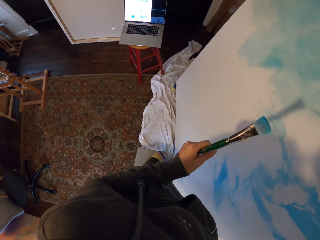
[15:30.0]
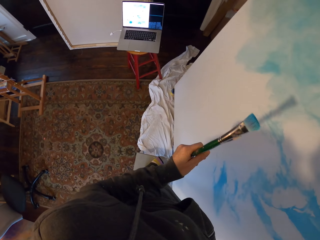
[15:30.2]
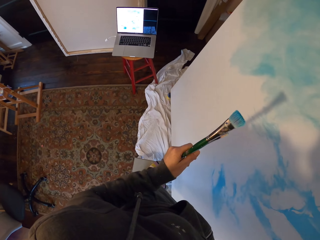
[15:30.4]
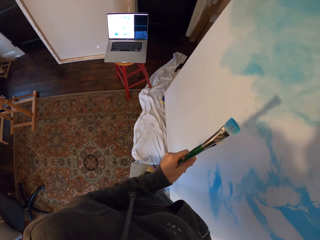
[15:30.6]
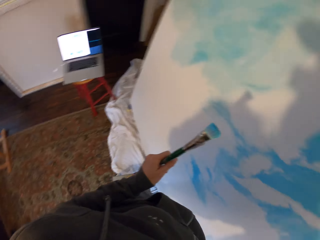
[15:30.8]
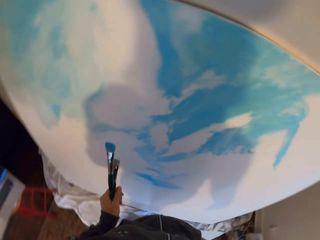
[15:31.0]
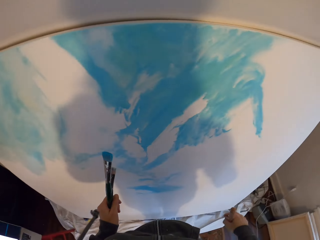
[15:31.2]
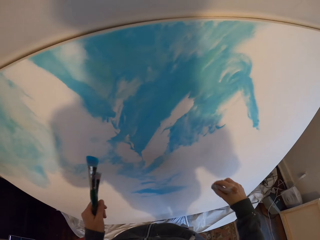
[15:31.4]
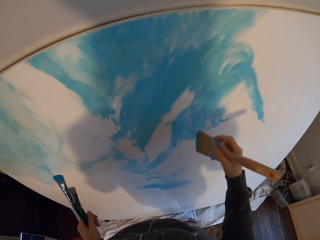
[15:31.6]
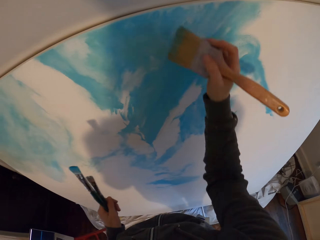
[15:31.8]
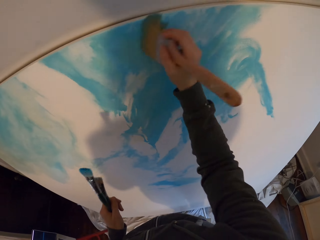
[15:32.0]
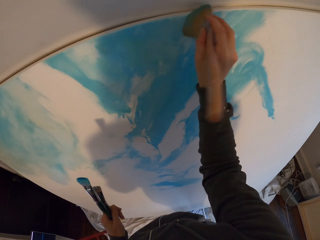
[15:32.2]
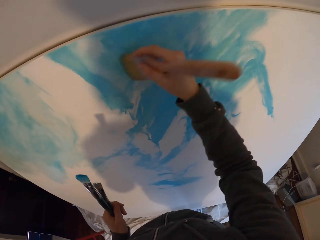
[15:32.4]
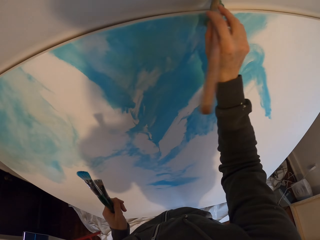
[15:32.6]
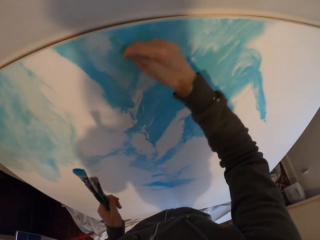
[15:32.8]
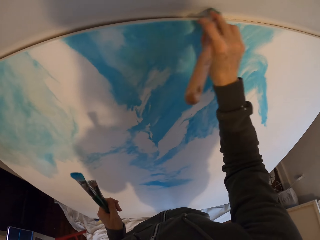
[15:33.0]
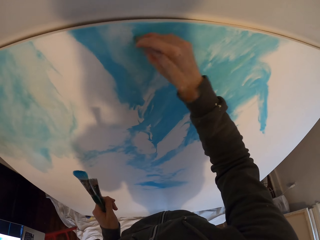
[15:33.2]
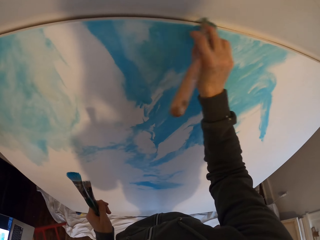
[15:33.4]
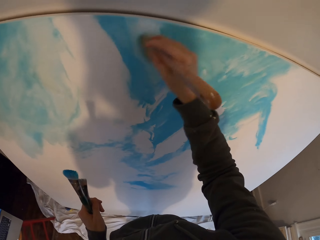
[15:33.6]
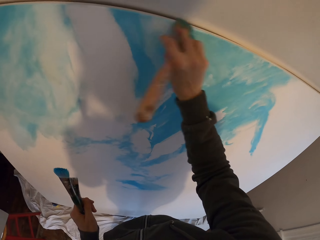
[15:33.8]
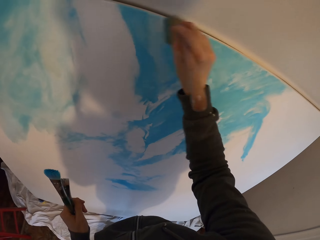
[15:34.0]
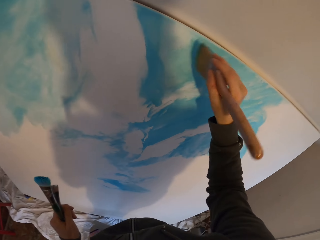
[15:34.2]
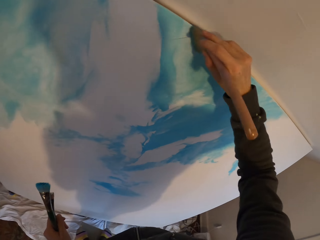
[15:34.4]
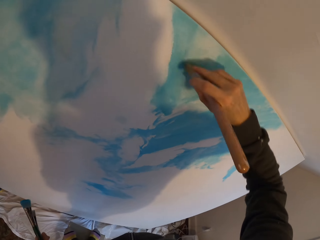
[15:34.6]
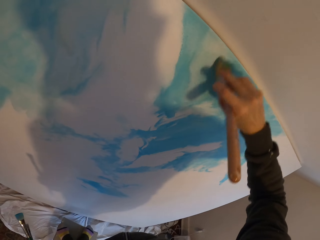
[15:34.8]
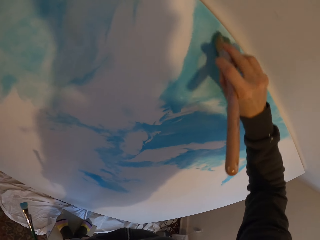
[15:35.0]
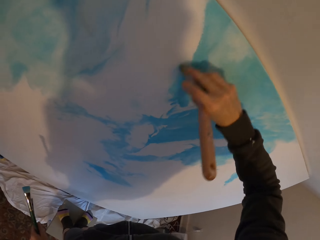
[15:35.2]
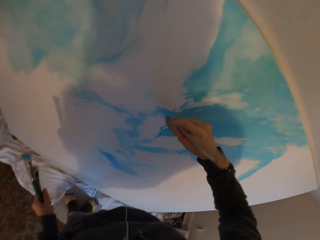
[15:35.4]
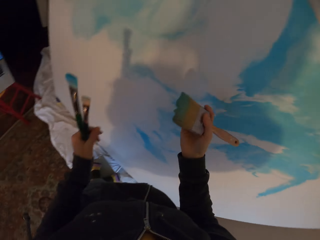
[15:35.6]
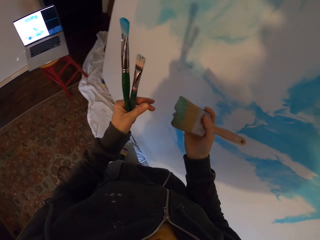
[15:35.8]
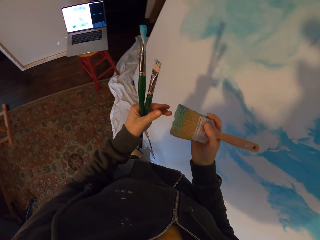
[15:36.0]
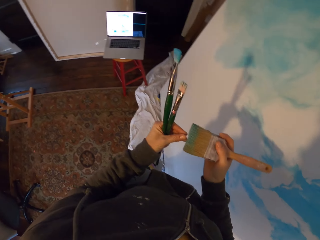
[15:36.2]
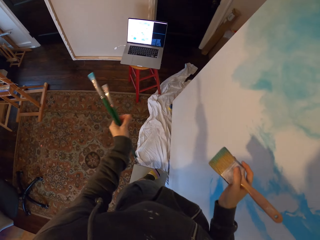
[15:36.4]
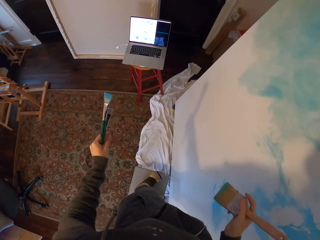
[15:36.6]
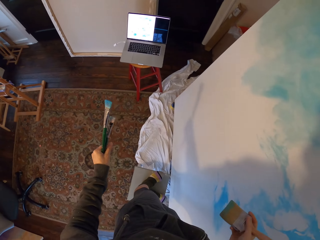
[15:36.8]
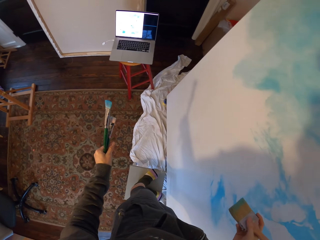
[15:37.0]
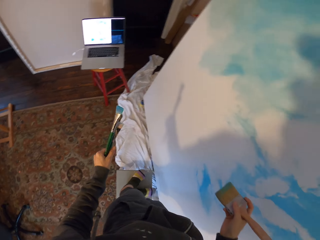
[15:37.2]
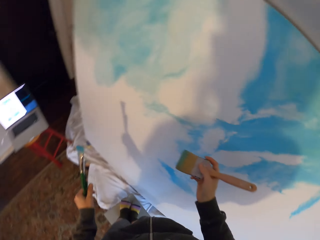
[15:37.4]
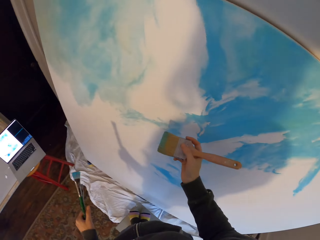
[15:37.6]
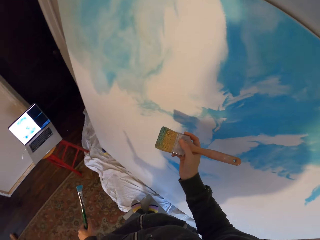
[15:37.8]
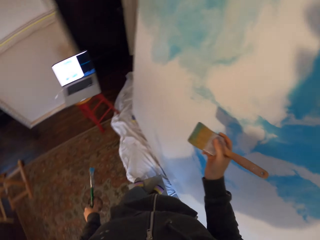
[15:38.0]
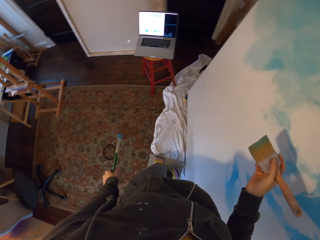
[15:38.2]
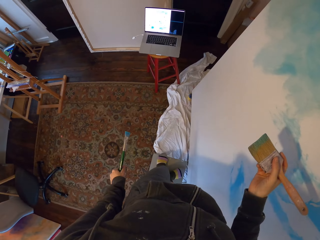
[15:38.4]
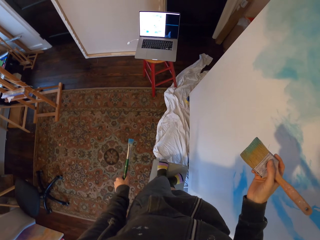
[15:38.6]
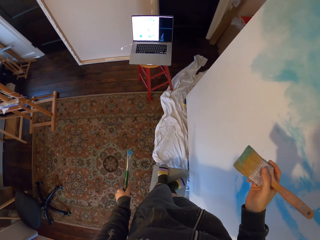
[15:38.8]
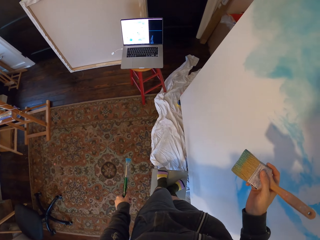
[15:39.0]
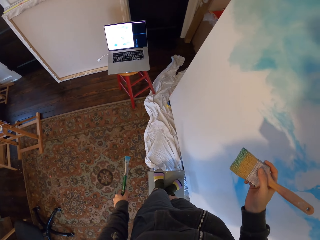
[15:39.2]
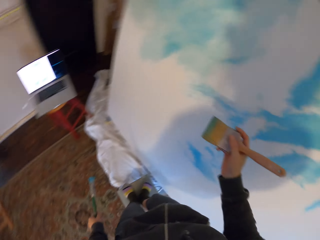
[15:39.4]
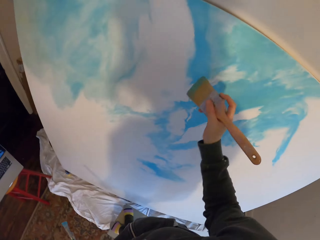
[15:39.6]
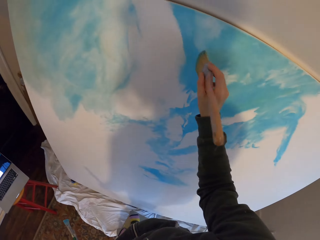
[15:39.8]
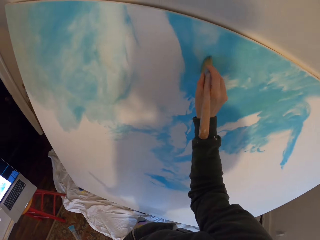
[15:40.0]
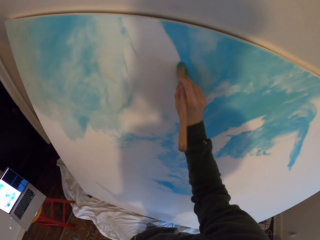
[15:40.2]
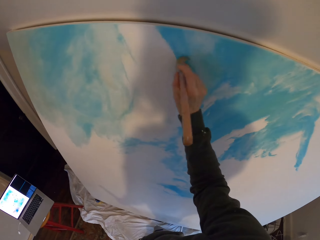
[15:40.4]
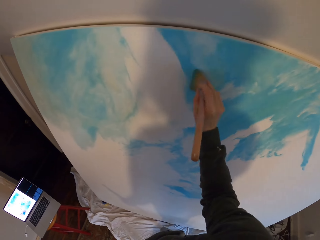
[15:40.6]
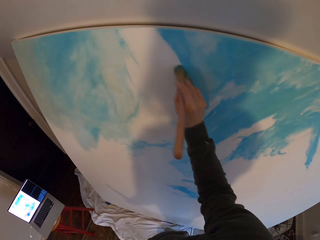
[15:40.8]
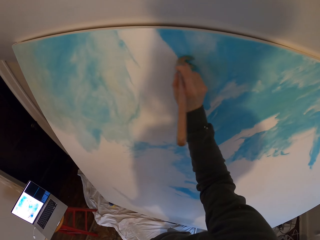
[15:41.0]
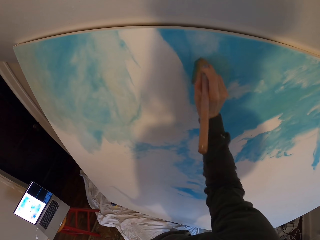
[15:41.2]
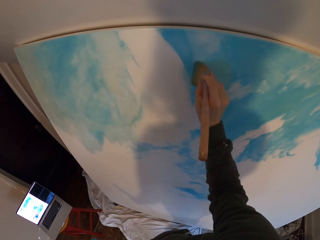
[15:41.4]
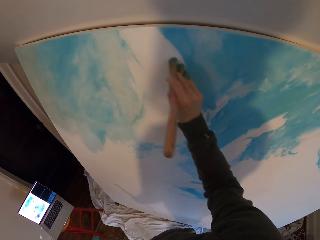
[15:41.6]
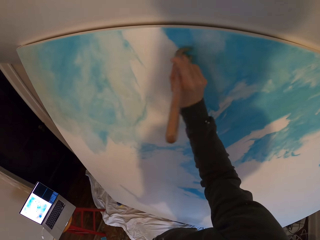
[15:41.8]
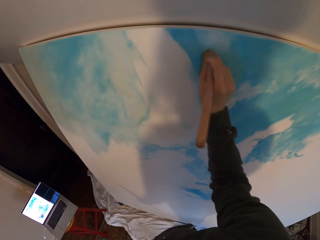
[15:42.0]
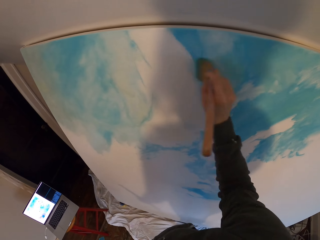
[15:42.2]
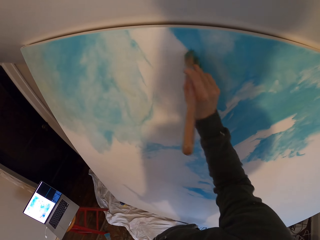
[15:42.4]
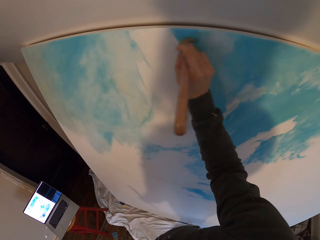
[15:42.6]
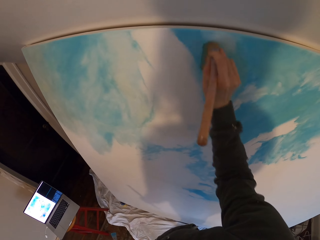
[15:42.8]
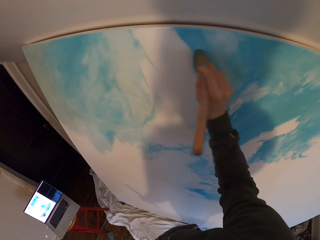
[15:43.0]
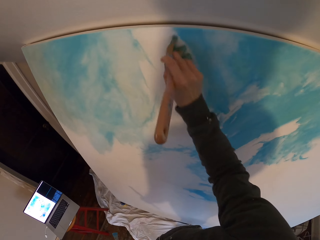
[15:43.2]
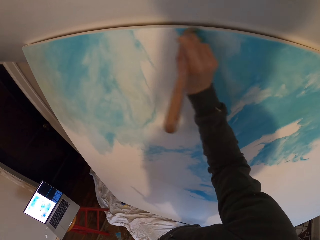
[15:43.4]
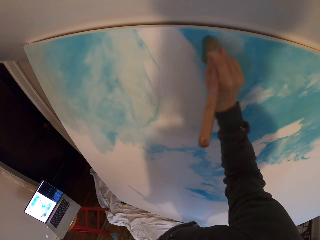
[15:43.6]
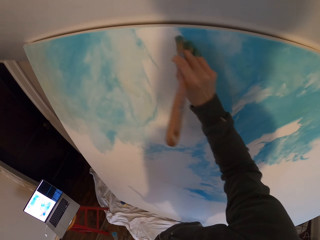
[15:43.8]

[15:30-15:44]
The camera wearer looks at the laptop. They paint the board. They look at the laptop. They remove the dirt on the brush. They paint the board.

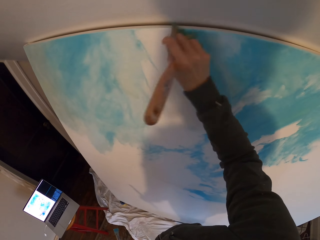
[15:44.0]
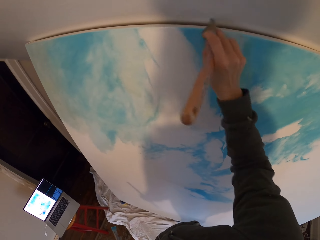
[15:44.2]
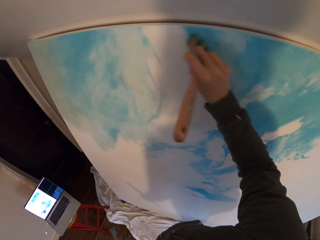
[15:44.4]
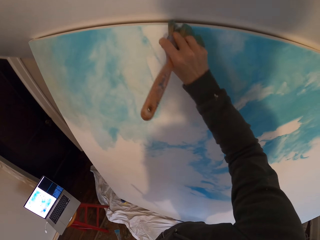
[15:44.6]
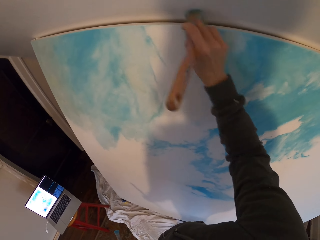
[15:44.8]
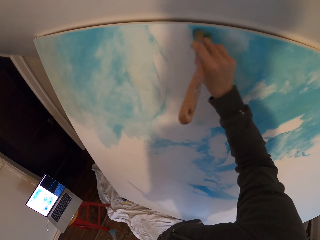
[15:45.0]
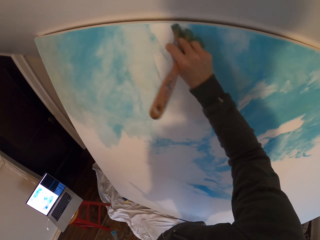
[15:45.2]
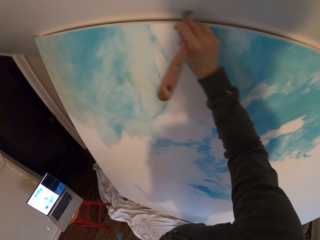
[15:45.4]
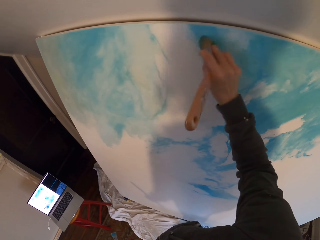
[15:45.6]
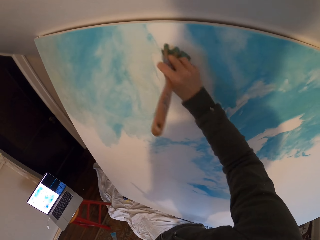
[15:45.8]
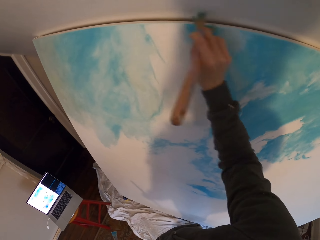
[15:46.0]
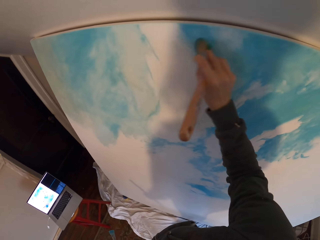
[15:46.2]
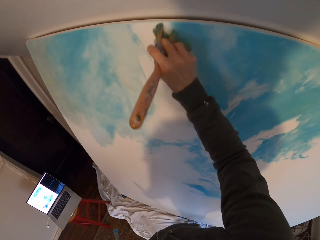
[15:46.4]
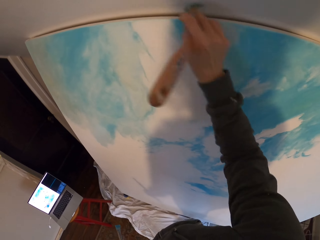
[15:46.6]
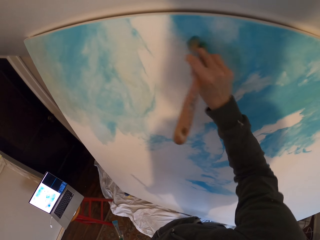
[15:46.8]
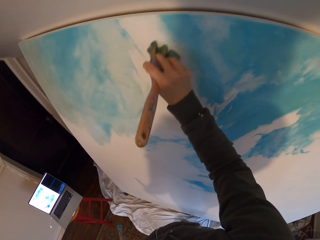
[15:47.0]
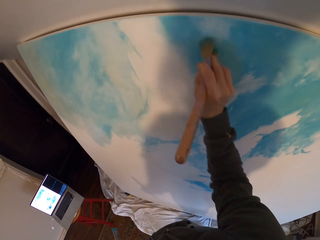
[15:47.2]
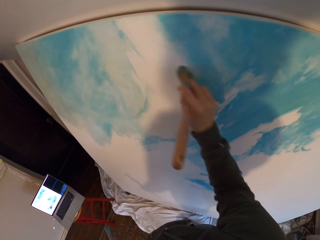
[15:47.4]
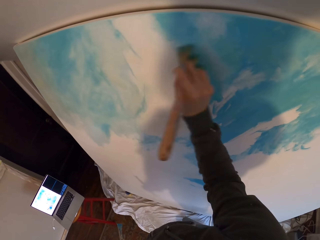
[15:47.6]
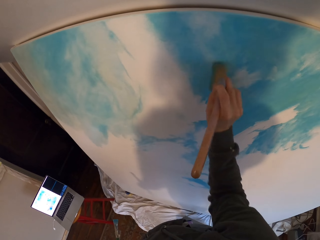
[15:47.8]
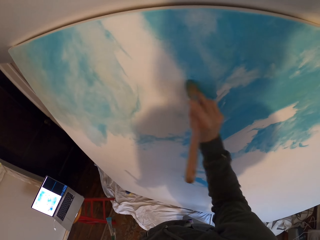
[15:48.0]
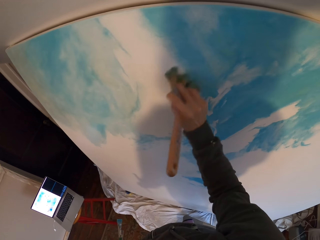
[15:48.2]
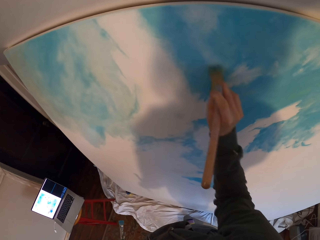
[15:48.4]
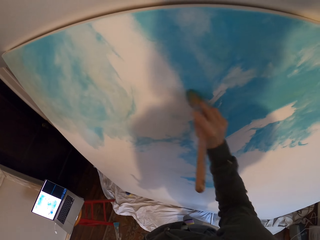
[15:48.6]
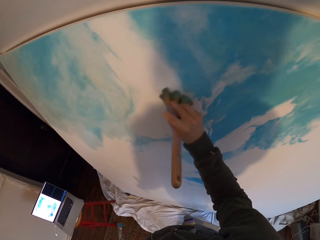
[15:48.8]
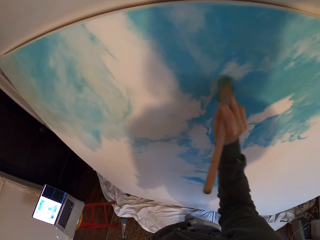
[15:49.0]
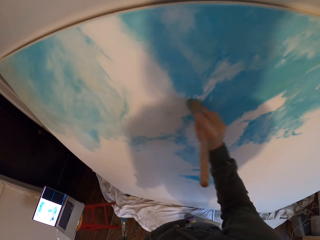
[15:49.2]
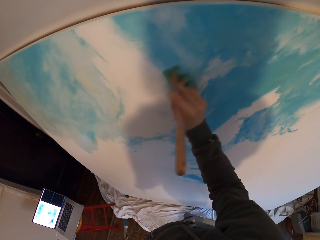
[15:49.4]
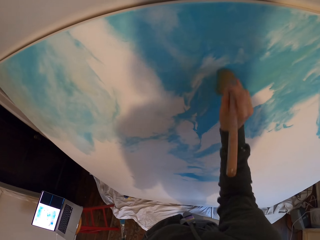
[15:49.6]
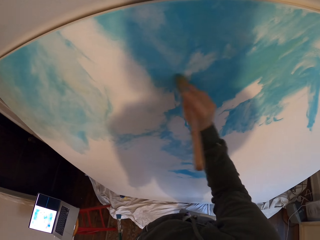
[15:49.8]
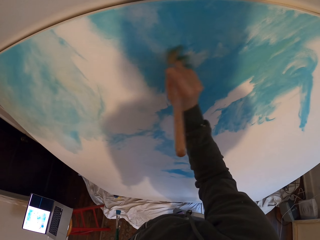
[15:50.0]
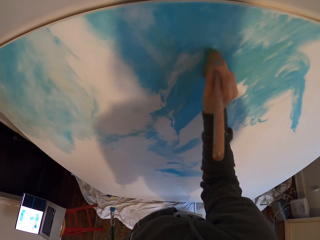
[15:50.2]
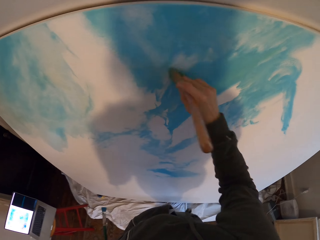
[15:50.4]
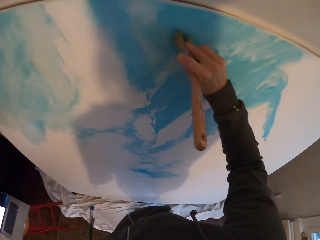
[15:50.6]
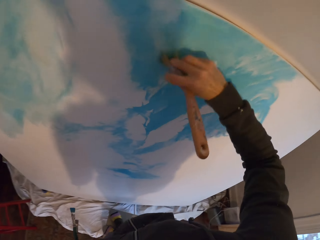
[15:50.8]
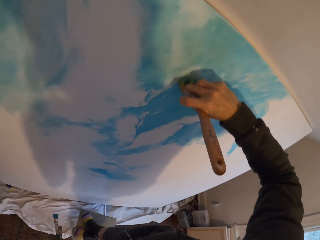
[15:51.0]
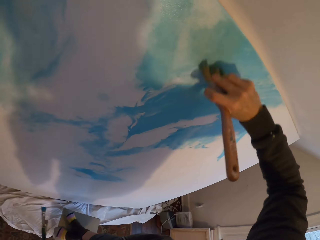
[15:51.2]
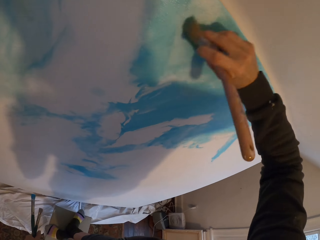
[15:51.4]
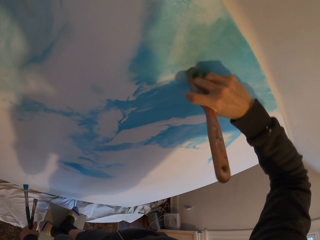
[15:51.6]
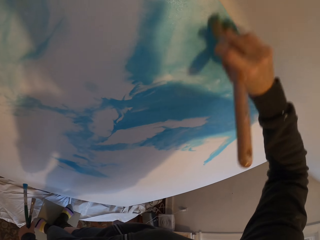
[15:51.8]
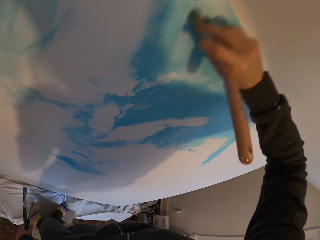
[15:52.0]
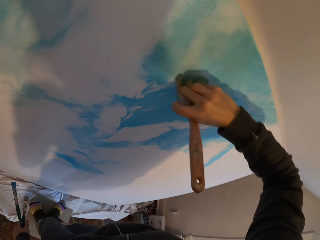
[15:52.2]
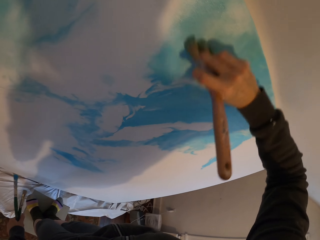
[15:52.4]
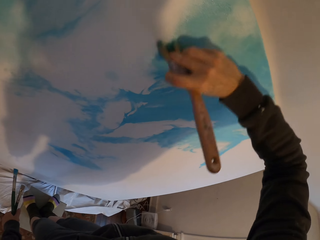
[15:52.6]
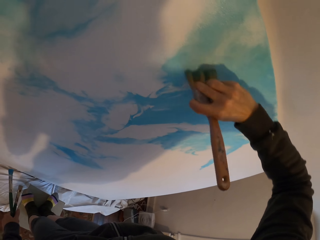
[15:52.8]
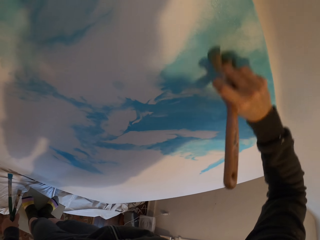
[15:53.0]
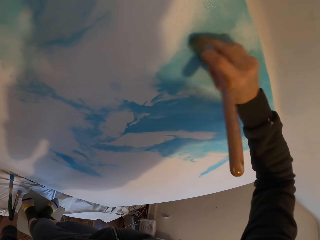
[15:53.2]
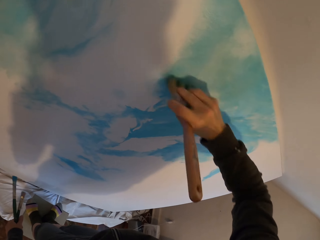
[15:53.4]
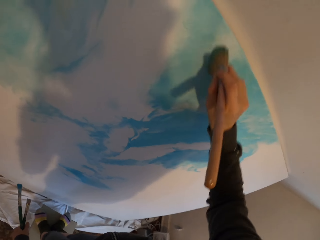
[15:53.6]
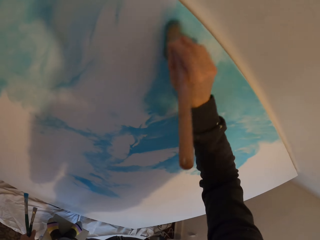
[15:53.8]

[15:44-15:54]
The camera wearer looks at the laptop. They paint the board.
